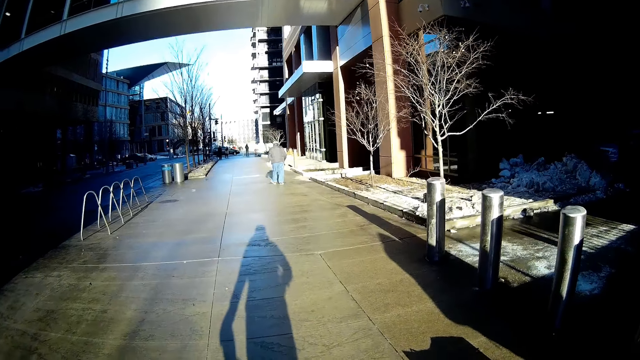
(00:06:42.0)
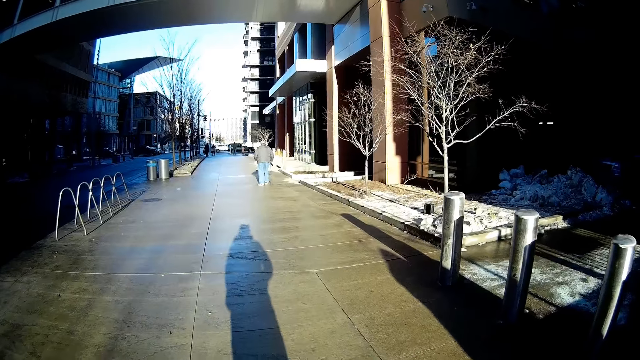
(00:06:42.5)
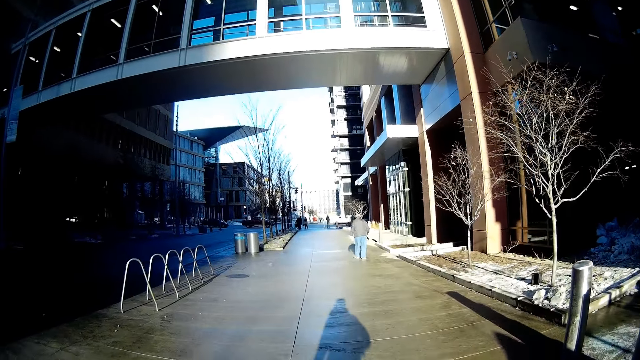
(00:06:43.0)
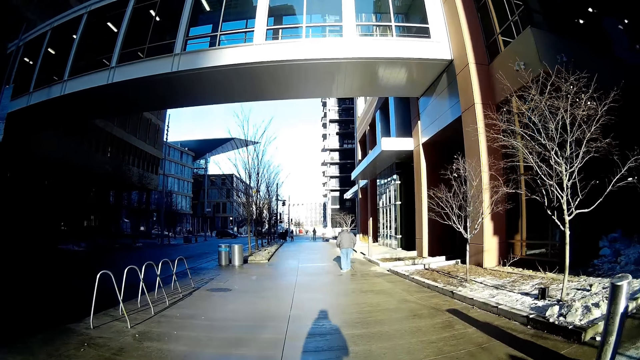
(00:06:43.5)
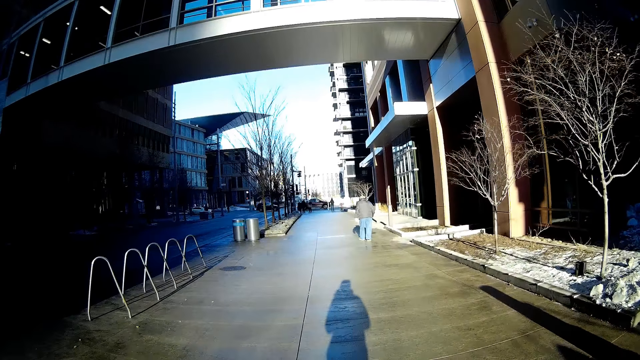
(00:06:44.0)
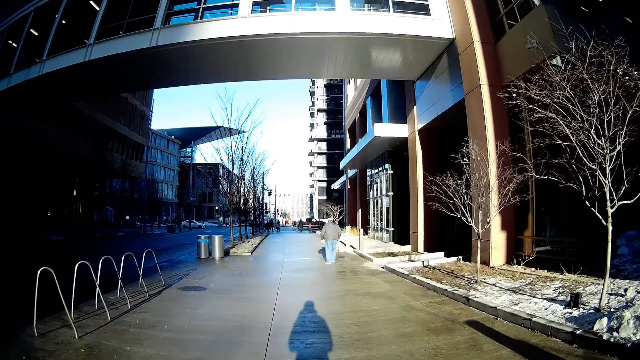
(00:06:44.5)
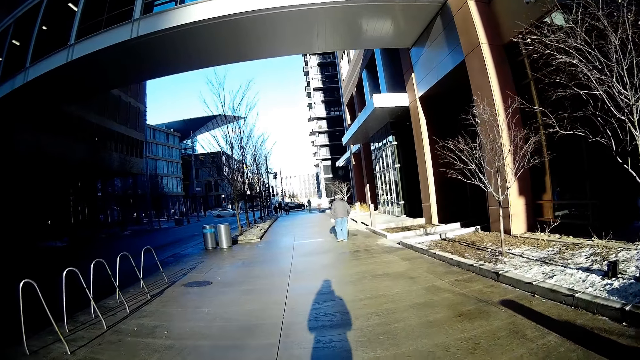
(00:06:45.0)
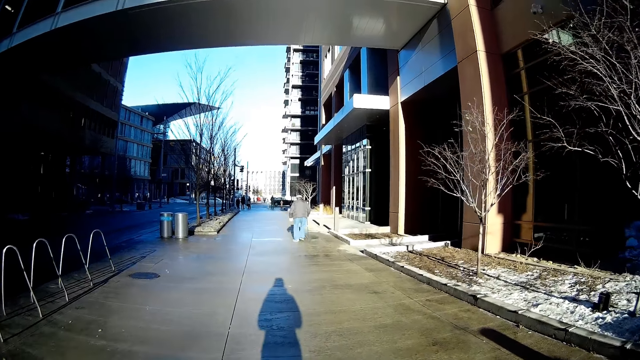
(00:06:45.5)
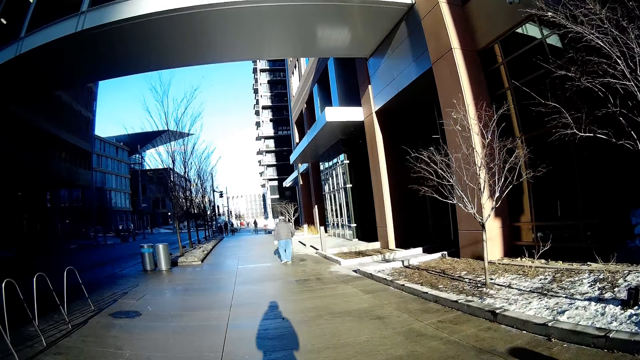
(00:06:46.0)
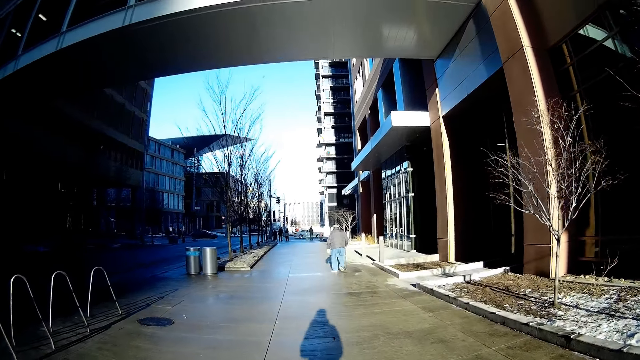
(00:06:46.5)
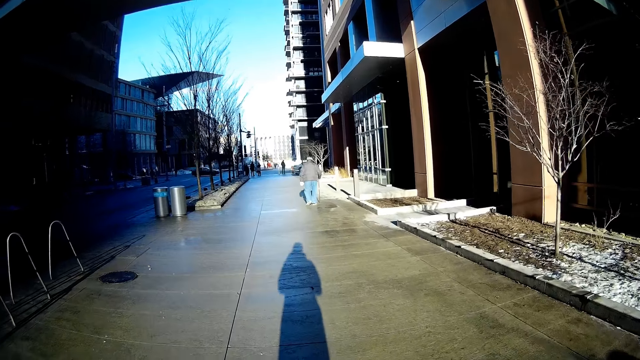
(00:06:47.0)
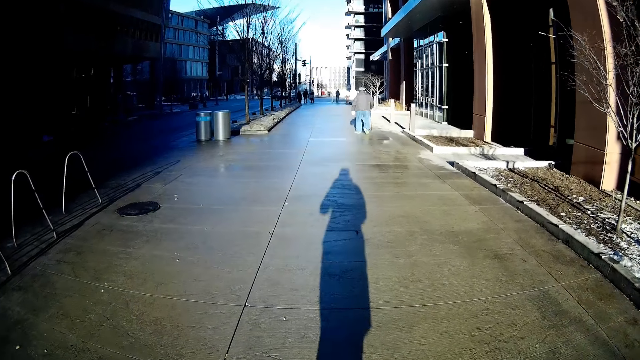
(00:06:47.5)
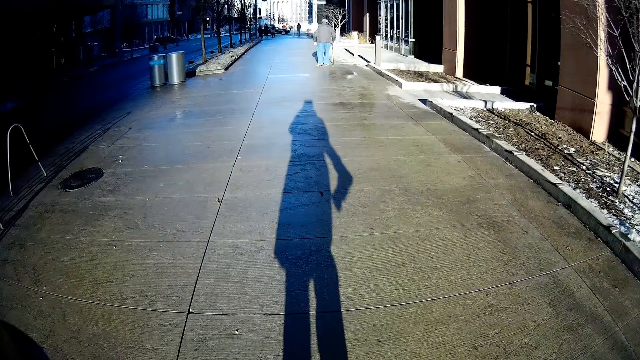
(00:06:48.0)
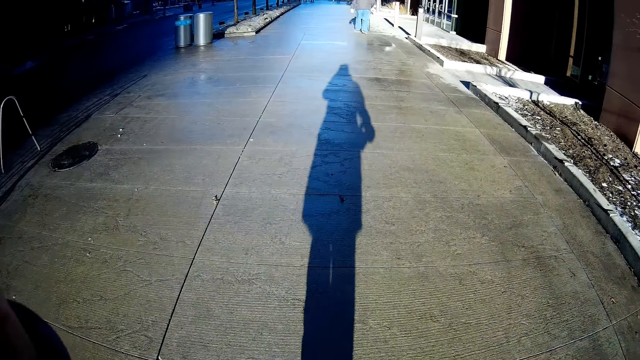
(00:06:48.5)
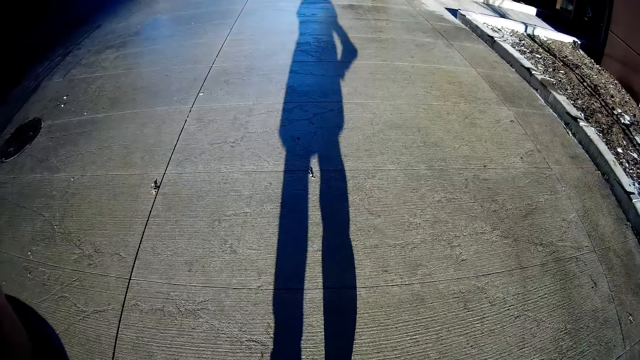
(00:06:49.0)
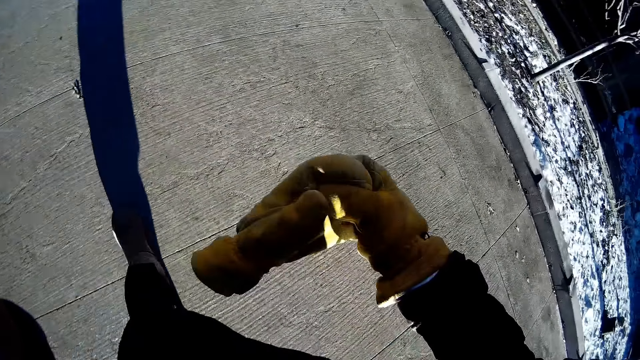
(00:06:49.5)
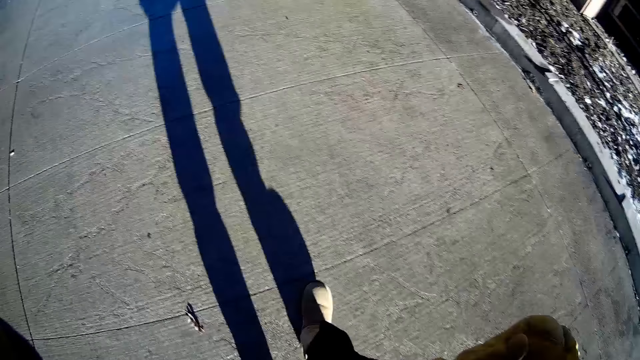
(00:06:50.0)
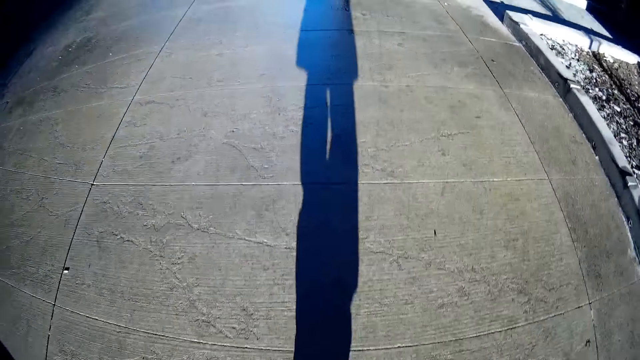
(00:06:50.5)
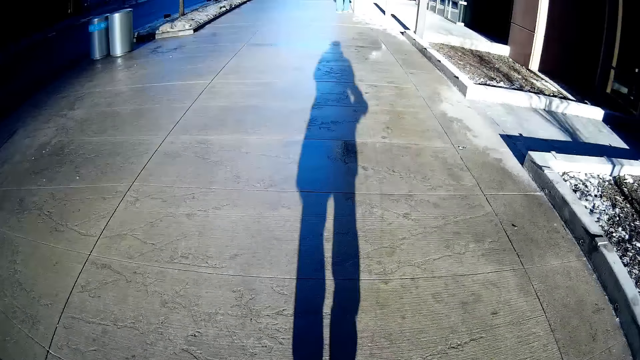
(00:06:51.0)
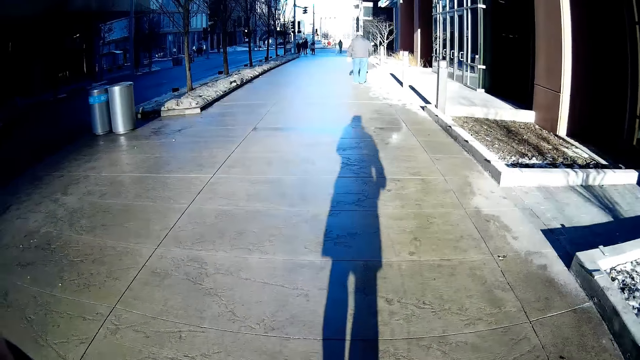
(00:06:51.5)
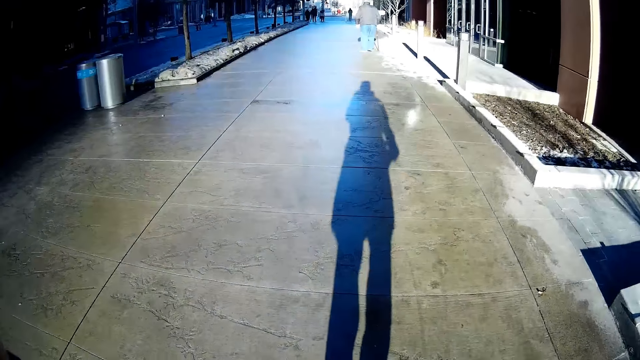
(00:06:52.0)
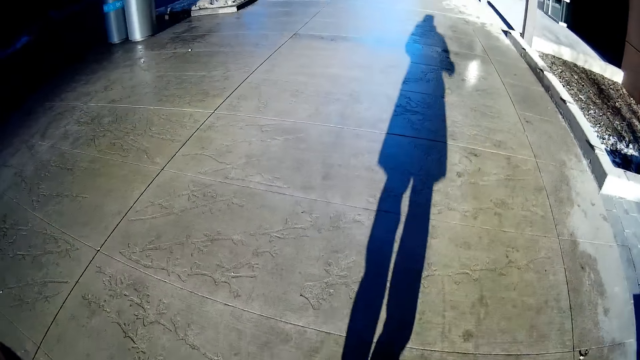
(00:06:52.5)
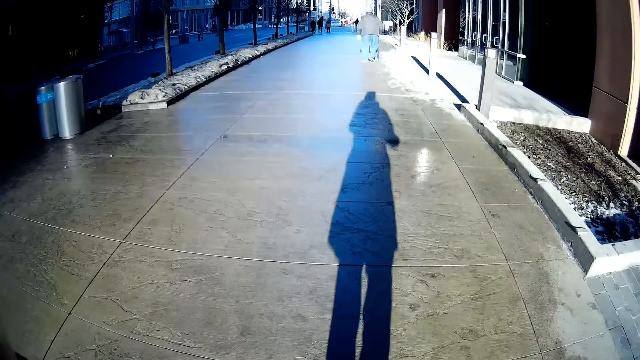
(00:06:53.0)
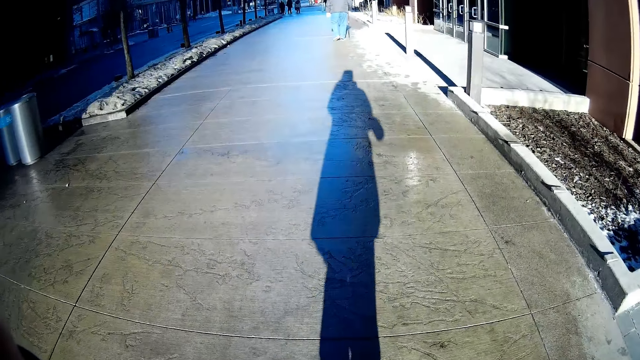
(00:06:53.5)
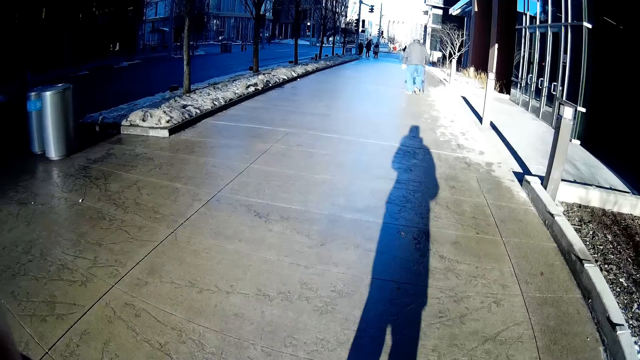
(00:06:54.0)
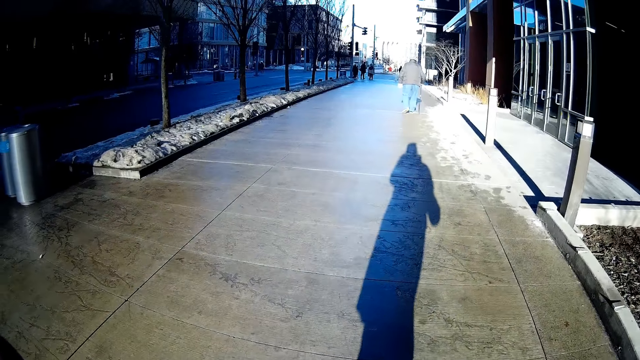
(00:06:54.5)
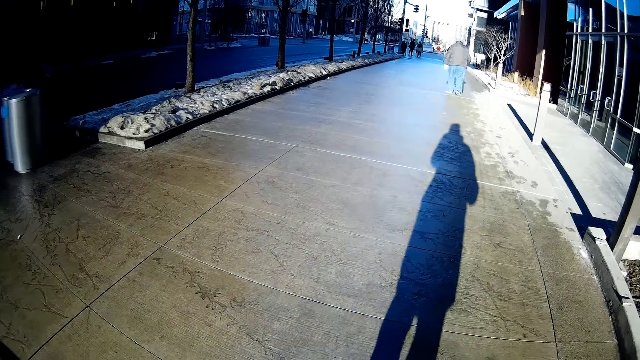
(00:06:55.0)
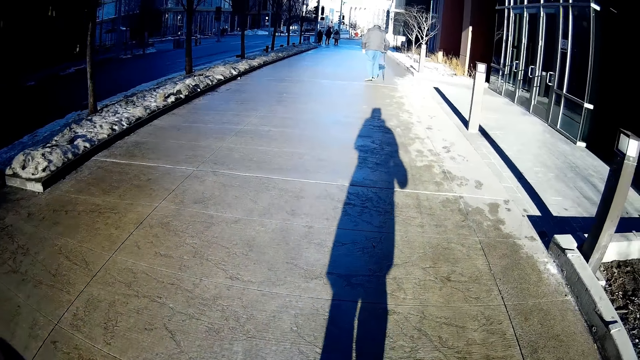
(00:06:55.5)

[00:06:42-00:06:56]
The camera wearer raises the left hand towards something. He holds a hand glove with his right hand. He removes the glove of the left hand. He walks along the road.

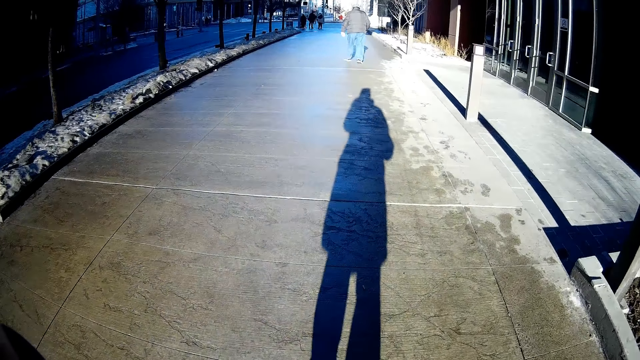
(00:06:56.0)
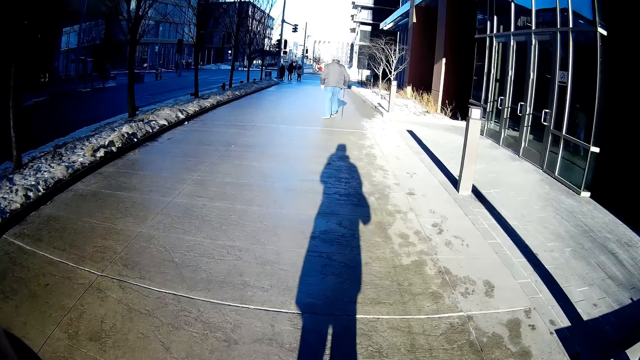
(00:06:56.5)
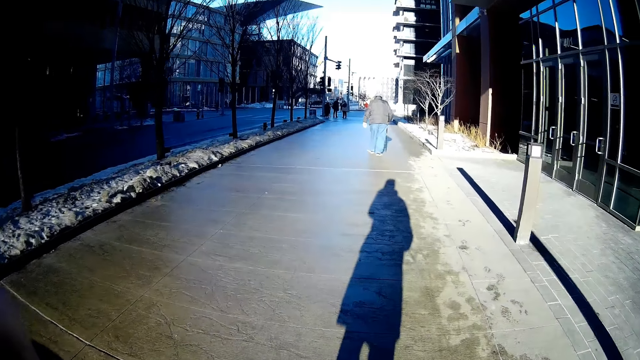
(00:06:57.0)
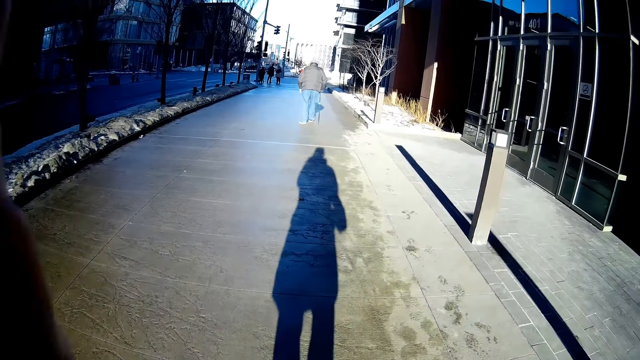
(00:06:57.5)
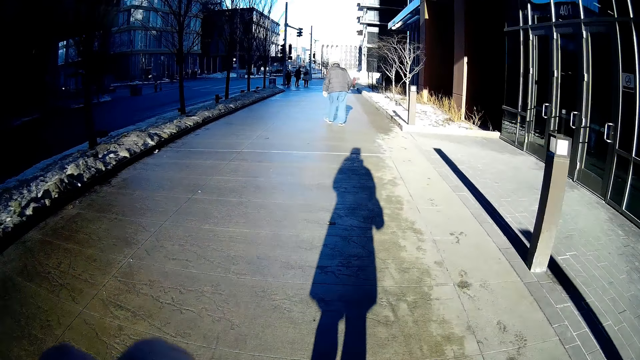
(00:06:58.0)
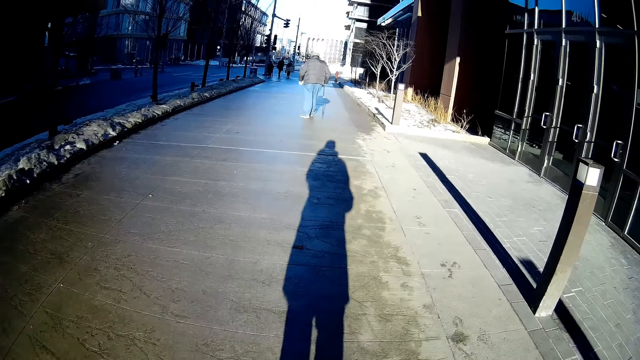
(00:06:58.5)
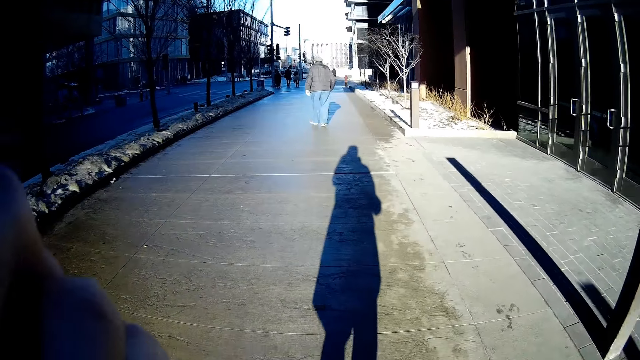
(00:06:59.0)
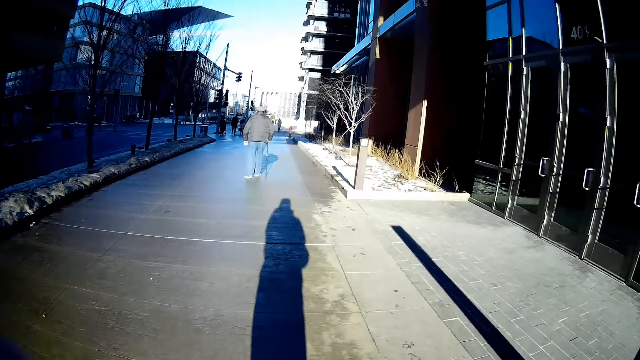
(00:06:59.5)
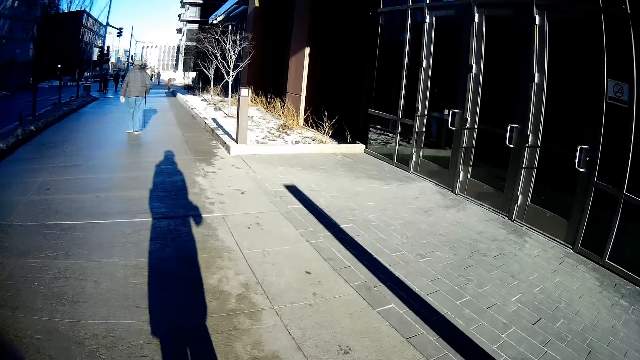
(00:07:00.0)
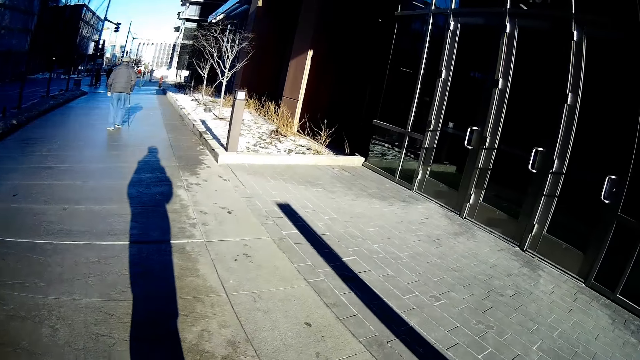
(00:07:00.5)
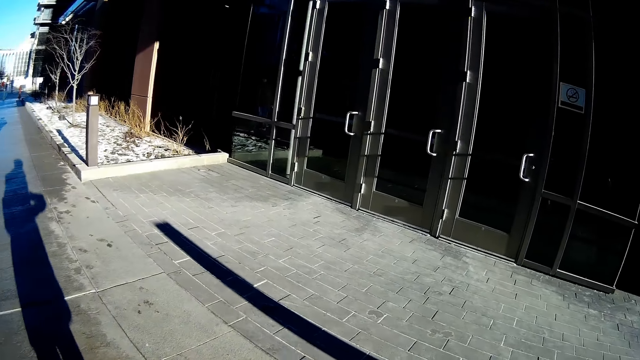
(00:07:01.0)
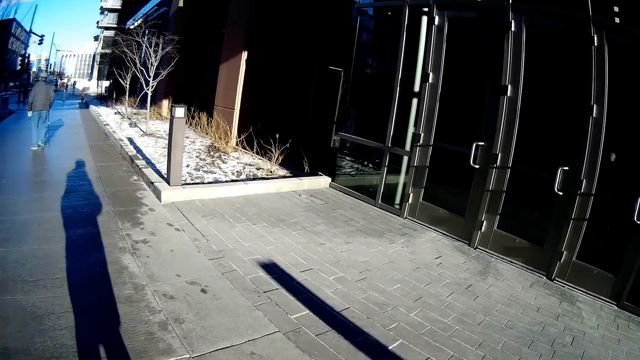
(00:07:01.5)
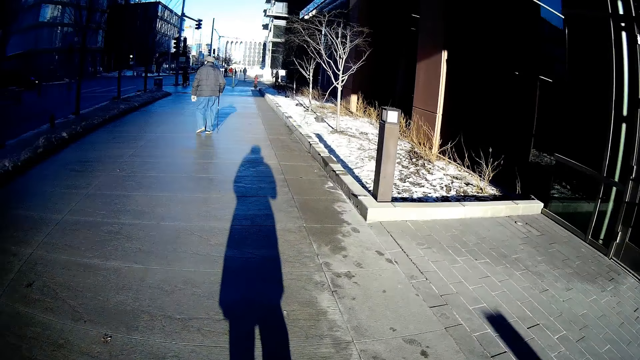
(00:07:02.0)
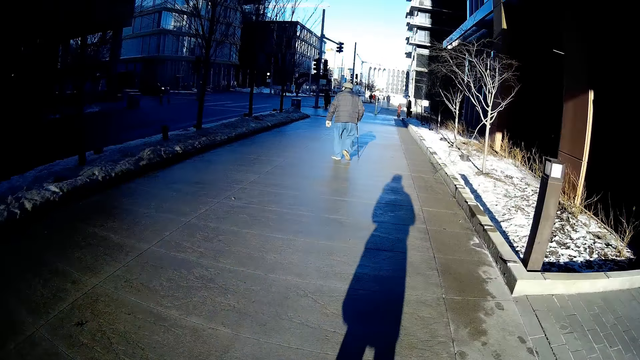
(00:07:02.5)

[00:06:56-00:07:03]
The camera wearer withdraws the left hand from something.
